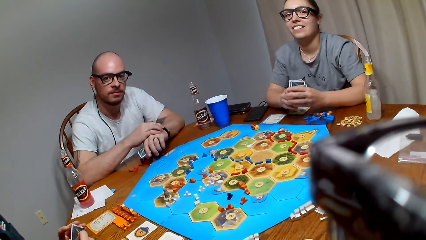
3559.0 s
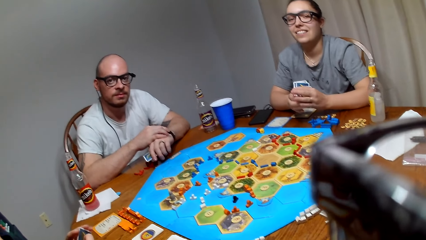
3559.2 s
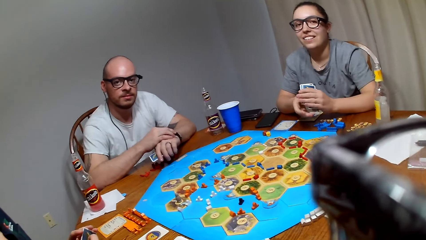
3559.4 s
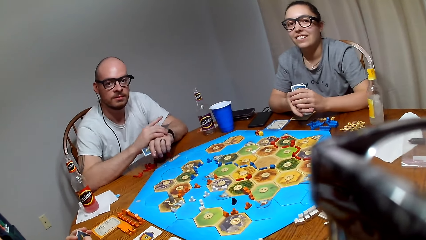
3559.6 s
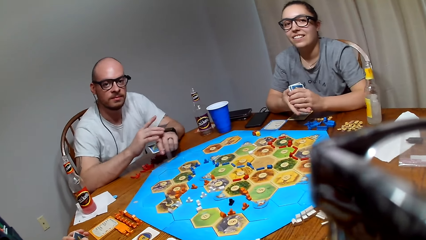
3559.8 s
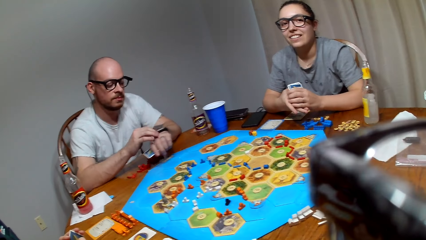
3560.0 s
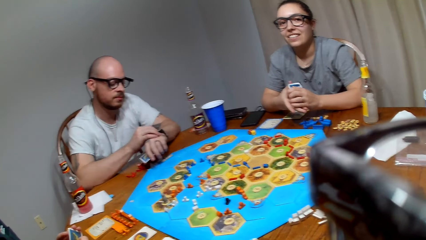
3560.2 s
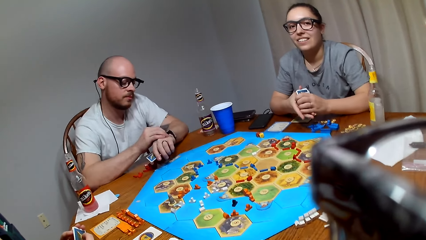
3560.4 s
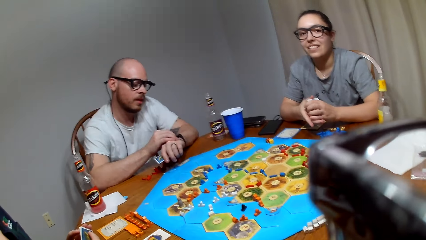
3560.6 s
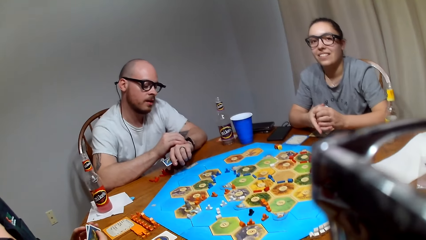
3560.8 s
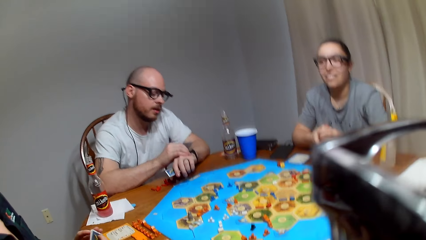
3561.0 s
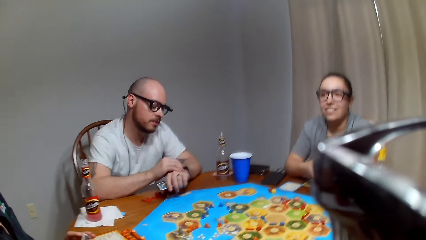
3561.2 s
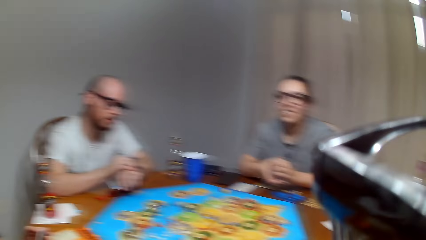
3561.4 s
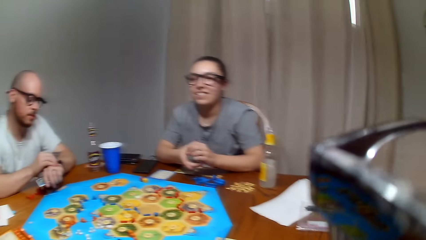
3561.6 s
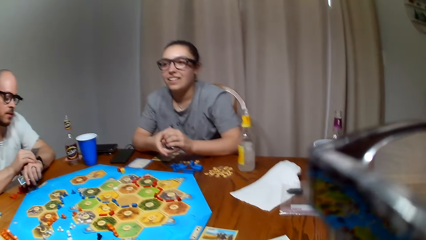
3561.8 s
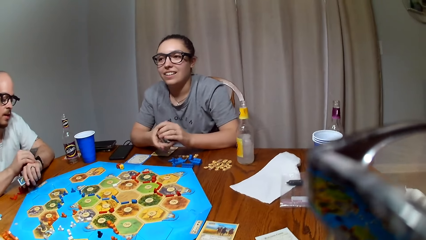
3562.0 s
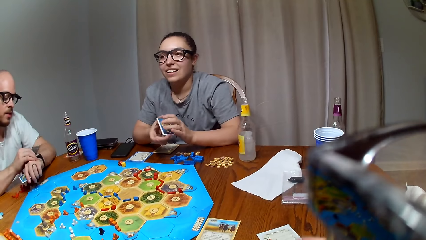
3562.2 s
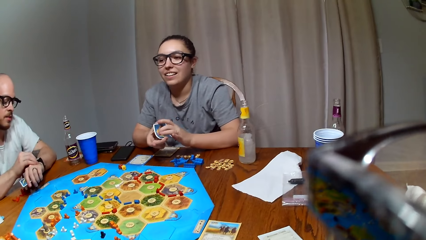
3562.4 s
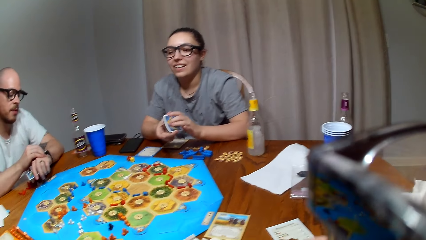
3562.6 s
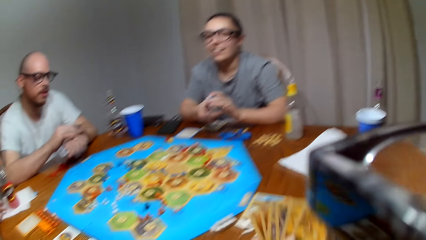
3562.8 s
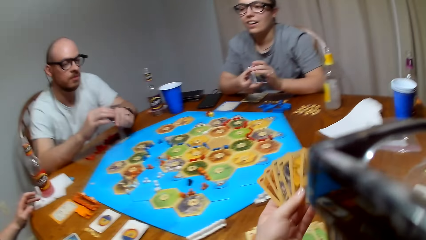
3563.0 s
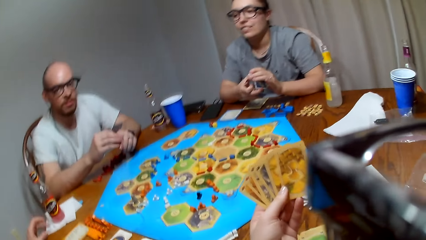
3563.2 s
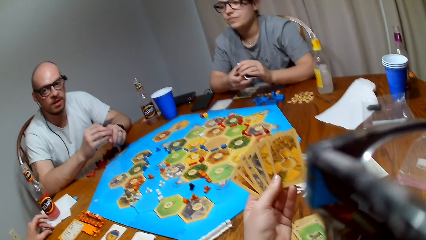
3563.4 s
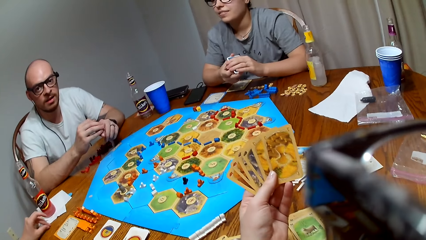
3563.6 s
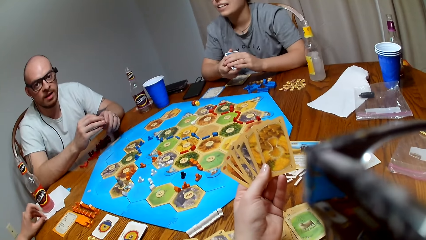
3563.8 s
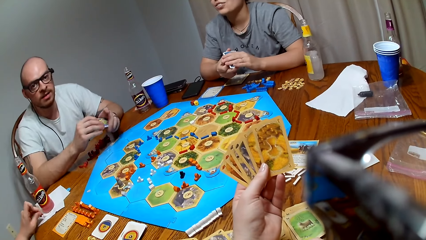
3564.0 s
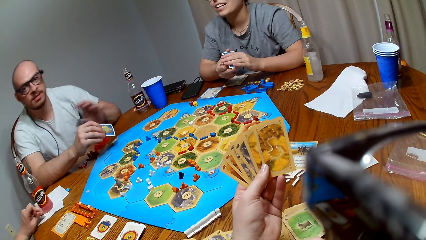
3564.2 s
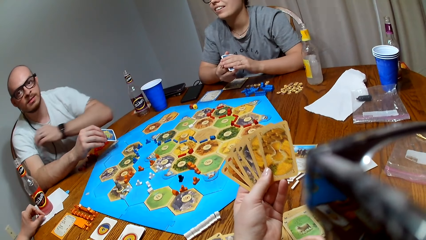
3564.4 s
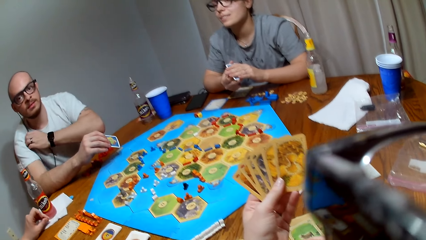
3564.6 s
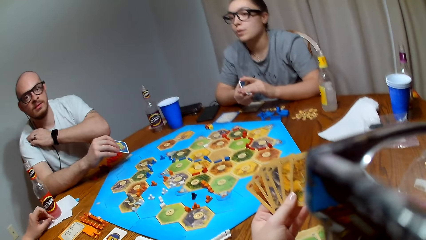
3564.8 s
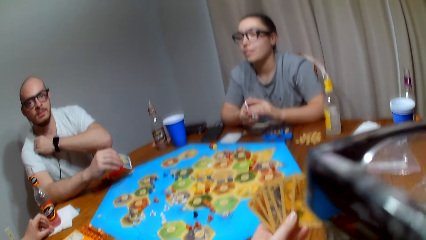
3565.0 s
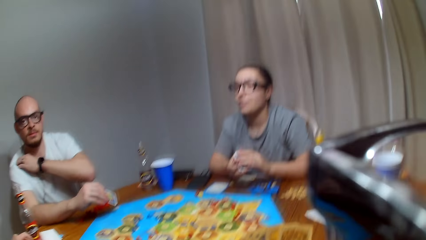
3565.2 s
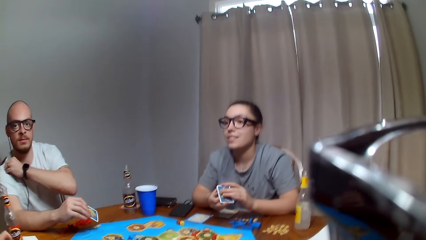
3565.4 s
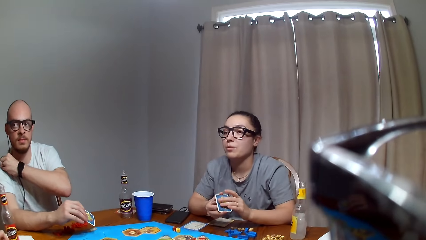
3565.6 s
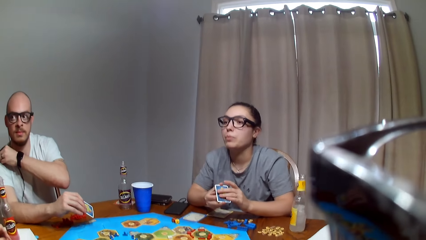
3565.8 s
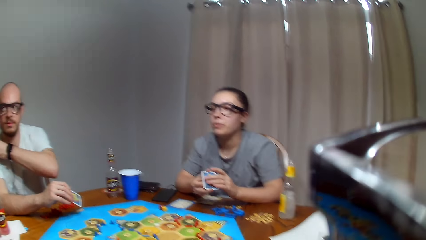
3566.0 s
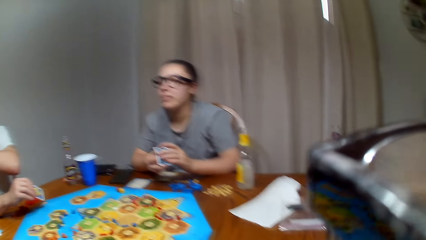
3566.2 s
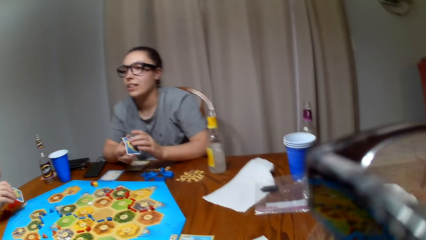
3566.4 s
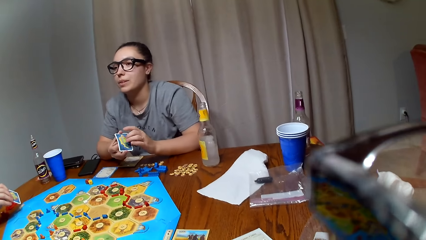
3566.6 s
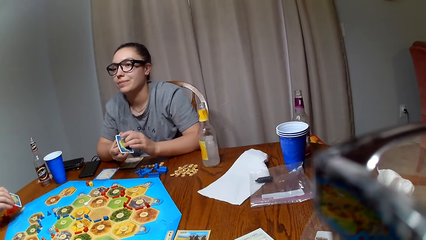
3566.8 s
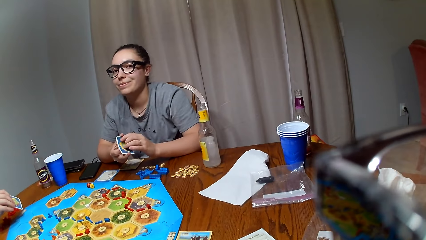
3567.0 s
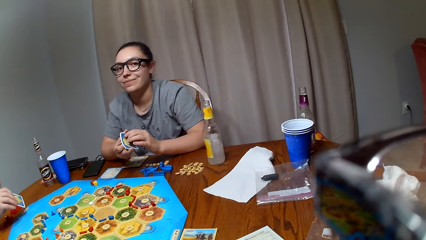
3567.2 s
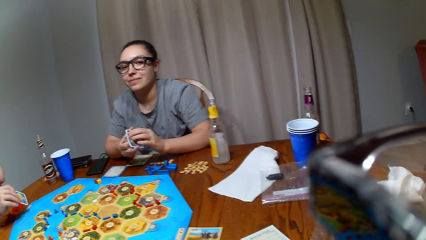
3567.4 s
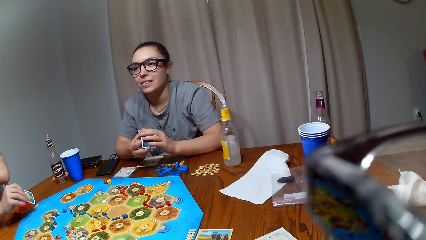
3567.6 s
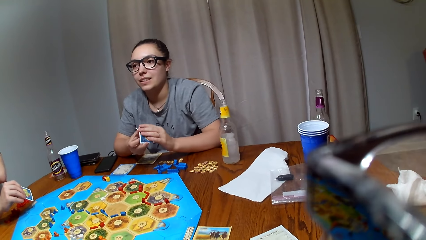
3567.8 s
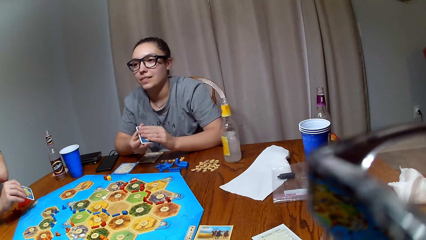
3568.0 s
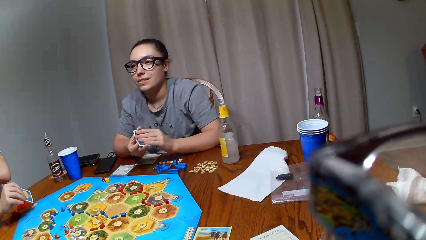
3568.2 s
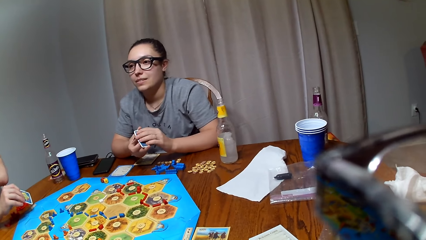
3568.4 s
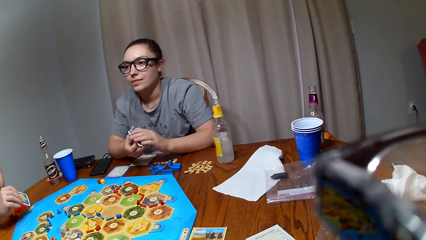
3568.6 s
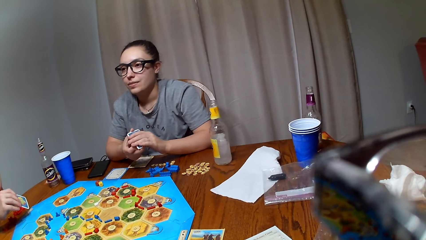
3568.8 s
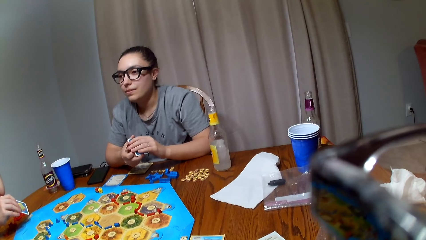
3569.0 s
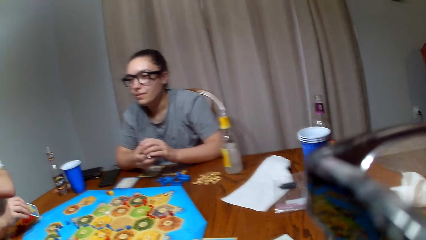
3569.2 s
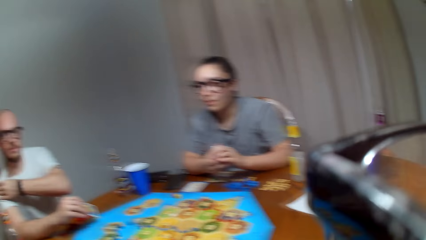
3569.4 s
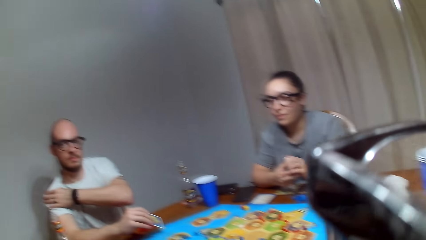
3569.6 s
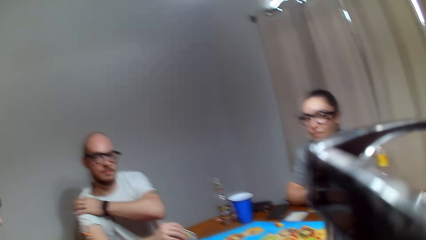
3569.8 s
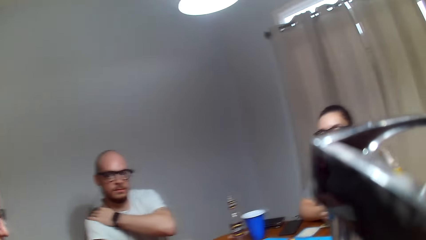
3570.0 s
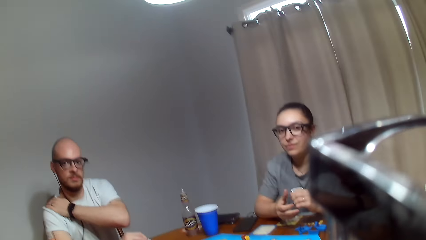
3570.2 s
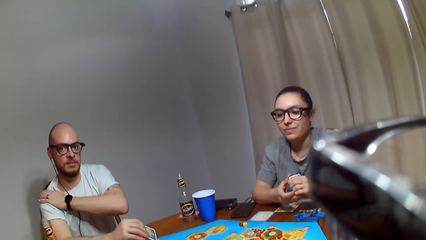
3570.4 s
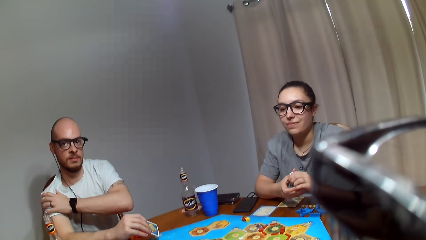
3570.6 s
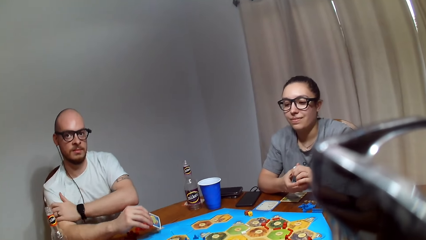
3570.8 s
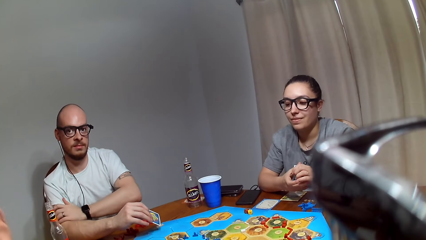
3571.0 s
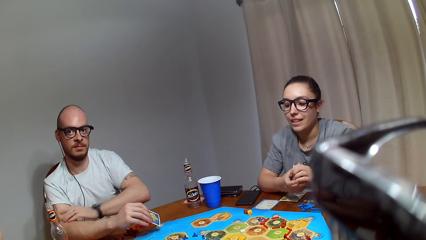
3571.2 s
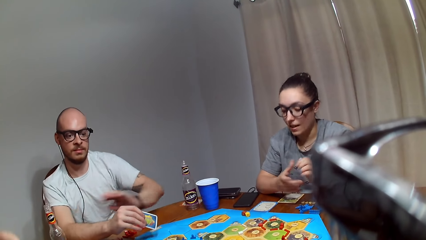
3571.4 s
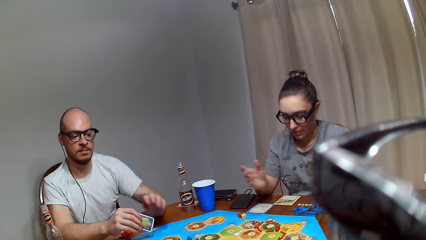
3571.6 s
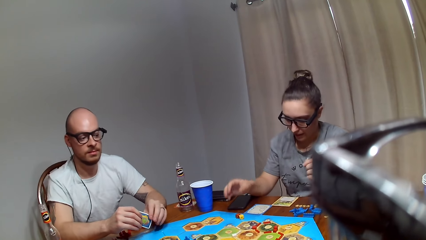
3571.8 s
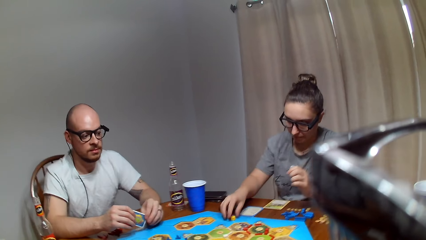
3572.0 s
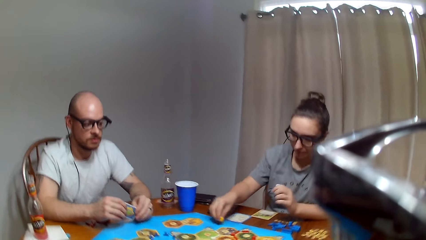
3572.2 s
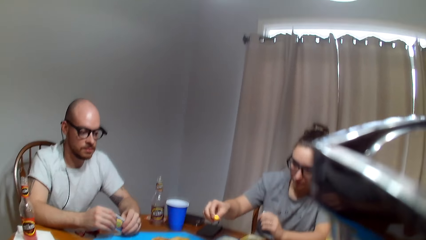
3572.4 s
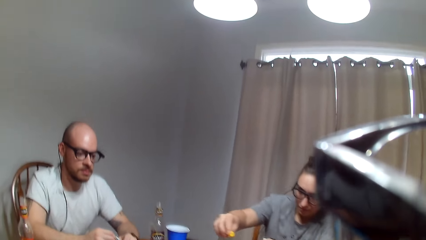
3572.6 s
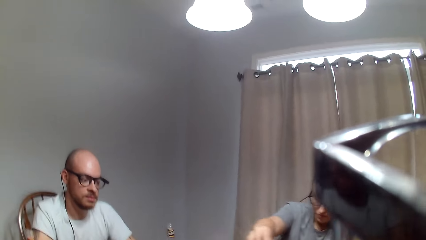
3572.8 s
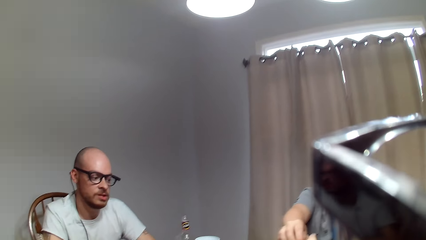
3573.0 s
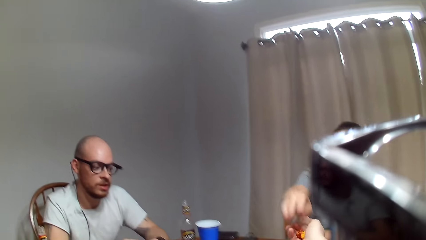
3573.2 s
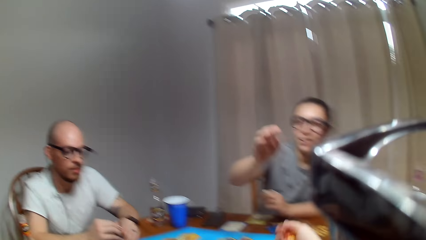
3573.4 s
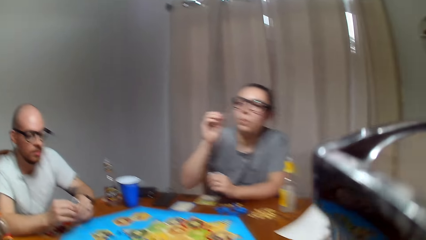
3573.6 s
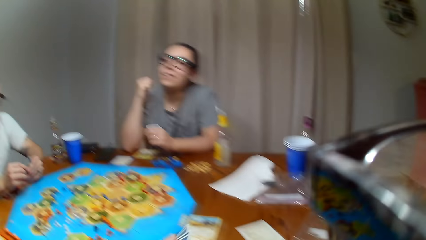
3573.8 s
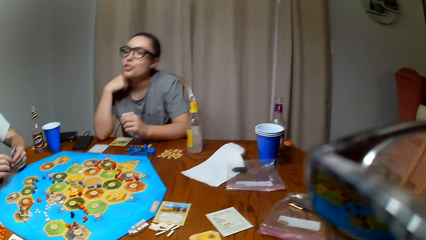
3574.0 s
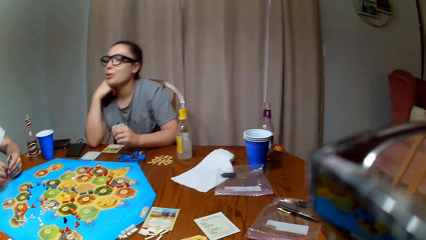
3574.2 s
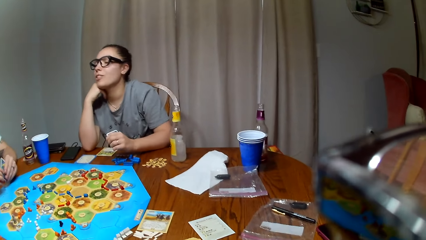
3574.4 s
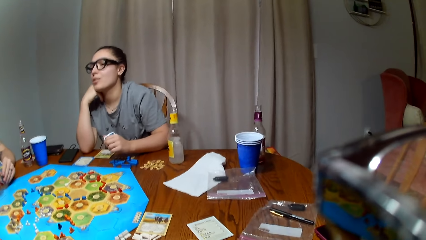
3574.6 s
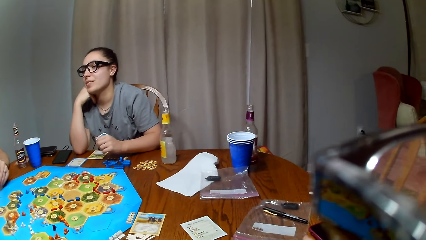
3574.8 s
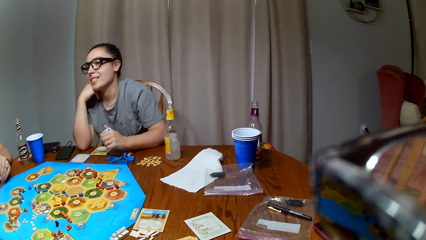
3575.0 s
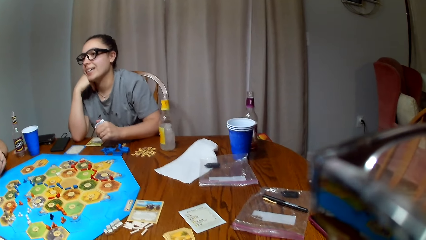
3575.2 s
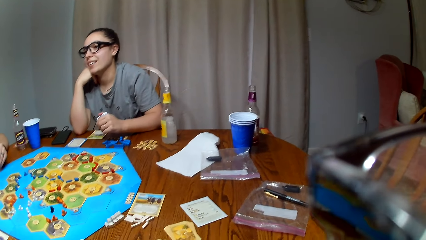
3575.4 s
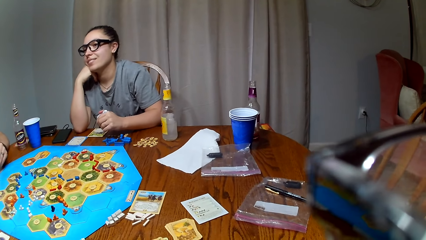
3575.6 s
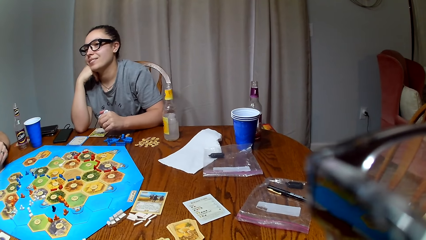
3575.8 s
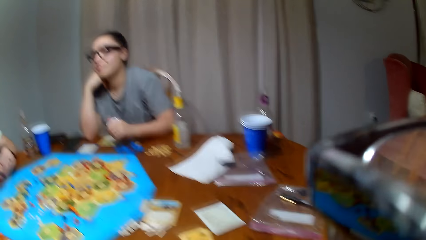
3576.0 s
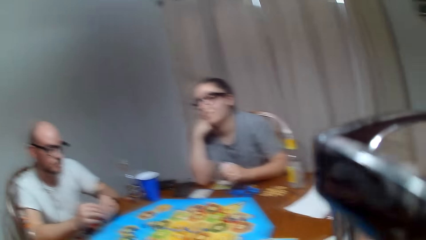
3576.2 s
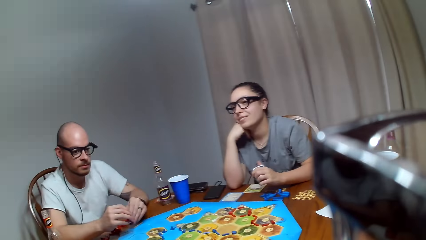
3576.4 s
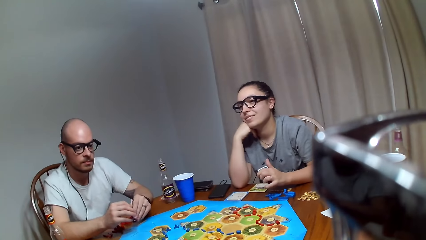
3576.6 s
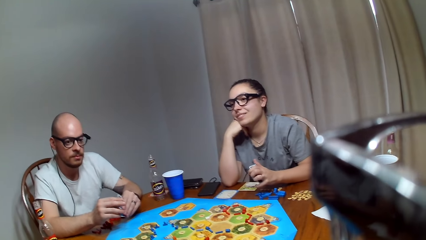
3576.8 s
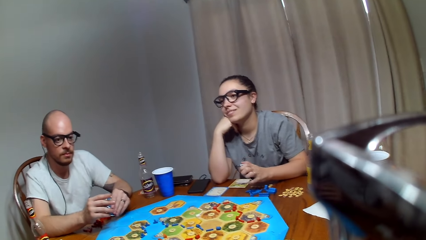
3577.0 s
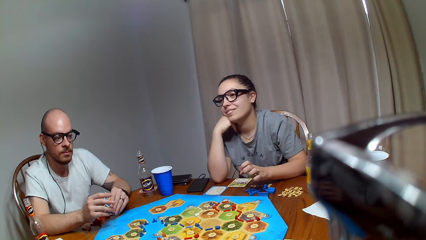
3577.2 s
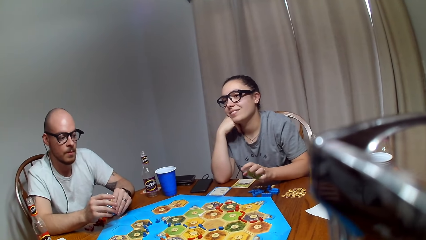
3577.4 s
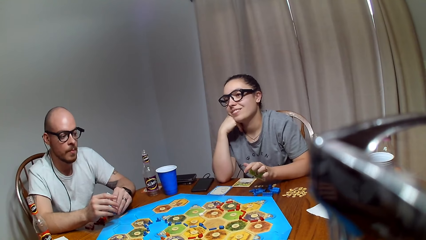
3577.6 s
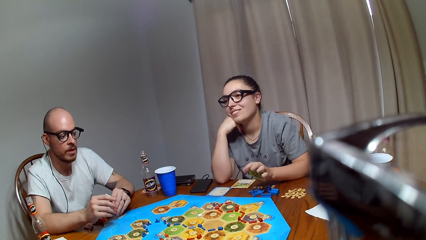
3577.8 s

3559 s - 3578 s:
A lady holds the cards together. A man scratches on the shoulder. The lady picks dice from the table. She picks dice from the table again. The camera wearer picks the dice from another lady. They pick the dice from the first lady. The first lady holds the cheek. The camera wearer drops the dice on the table.
